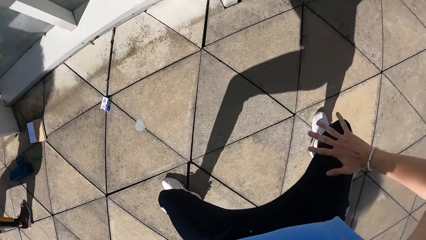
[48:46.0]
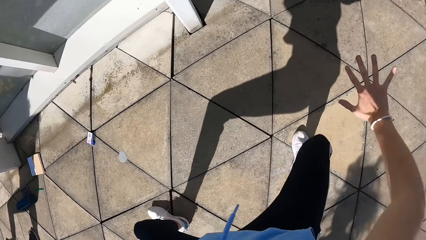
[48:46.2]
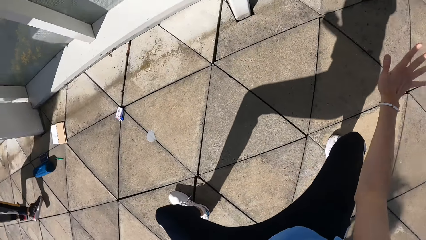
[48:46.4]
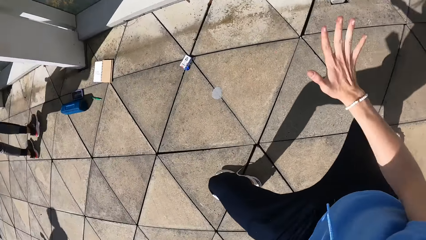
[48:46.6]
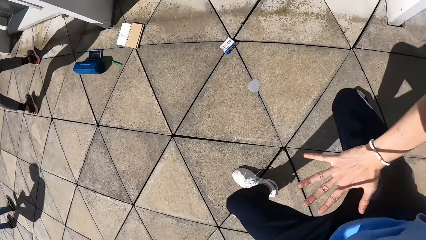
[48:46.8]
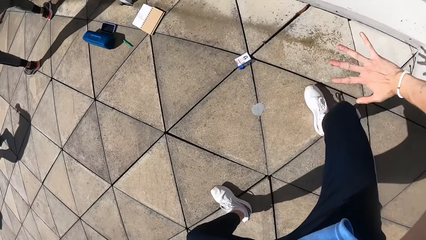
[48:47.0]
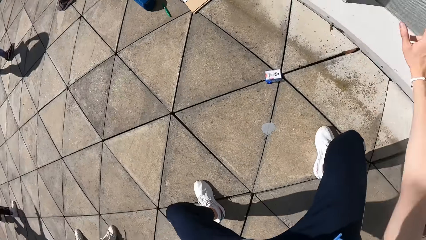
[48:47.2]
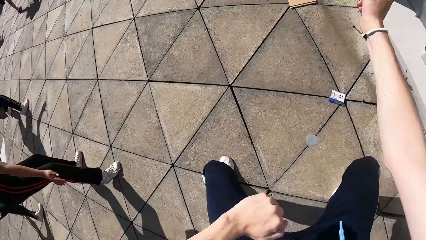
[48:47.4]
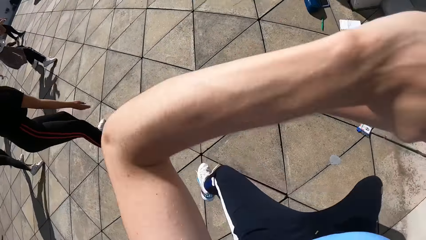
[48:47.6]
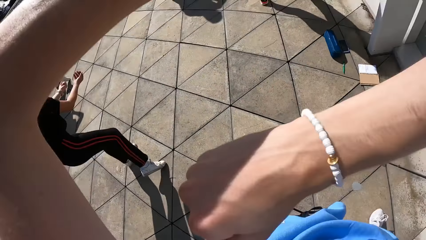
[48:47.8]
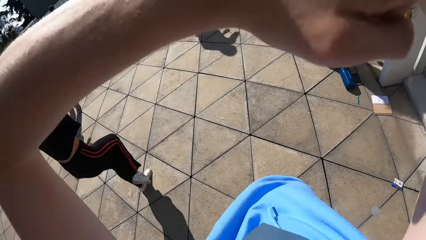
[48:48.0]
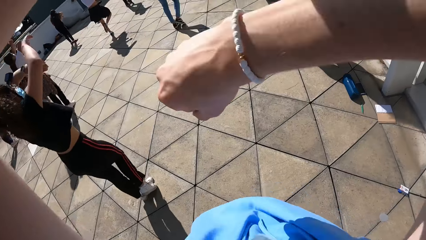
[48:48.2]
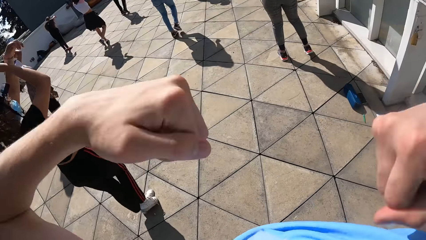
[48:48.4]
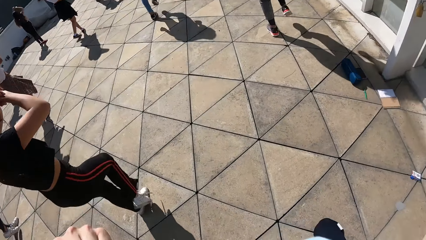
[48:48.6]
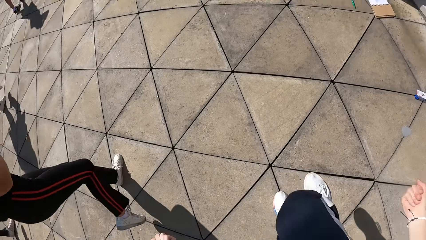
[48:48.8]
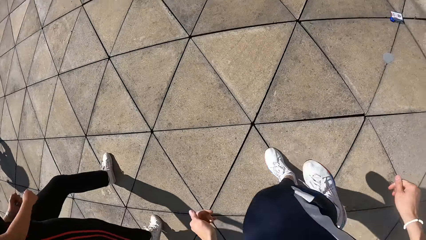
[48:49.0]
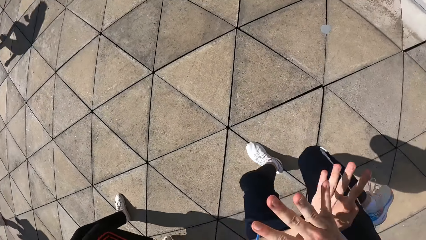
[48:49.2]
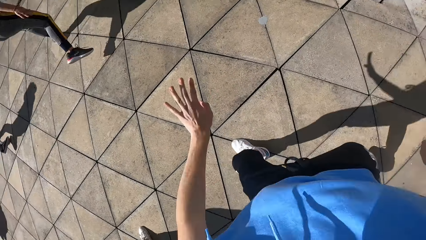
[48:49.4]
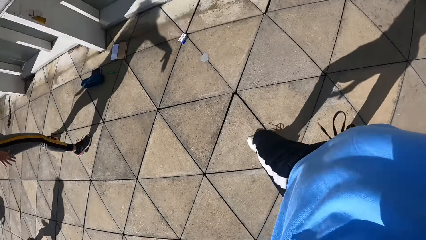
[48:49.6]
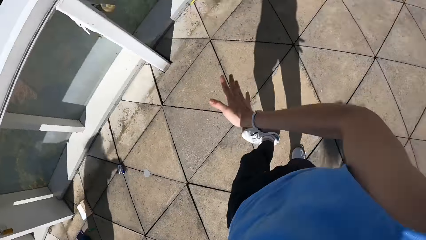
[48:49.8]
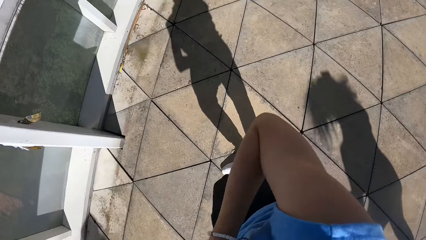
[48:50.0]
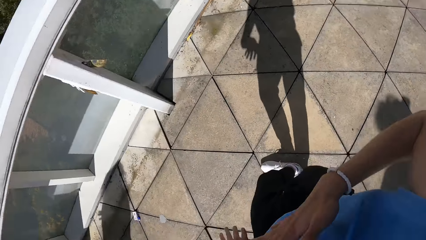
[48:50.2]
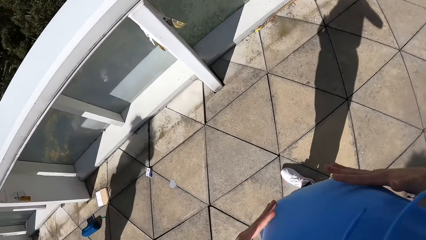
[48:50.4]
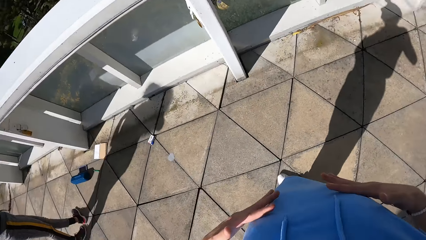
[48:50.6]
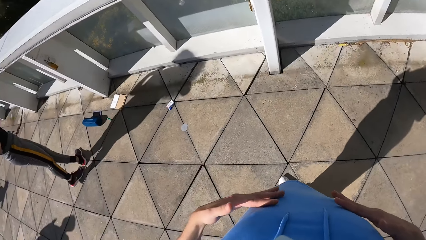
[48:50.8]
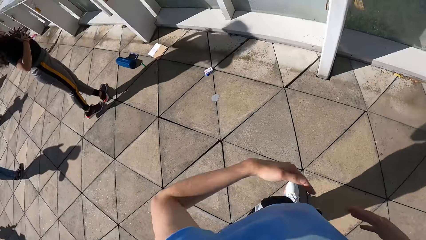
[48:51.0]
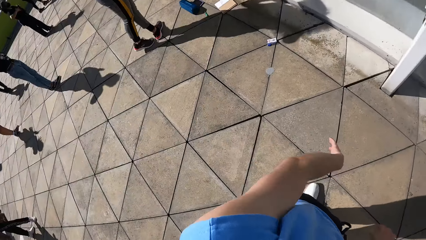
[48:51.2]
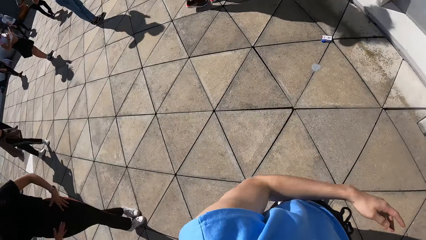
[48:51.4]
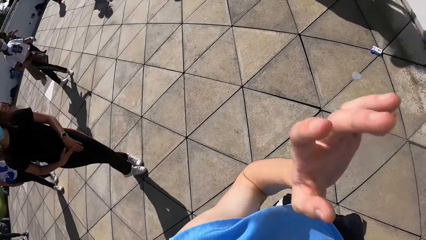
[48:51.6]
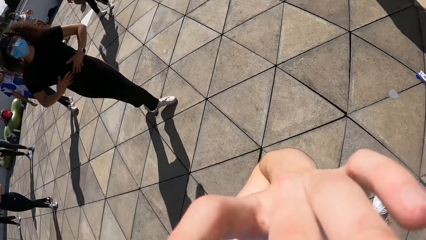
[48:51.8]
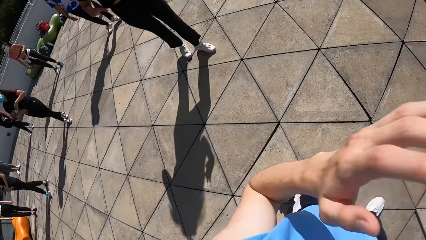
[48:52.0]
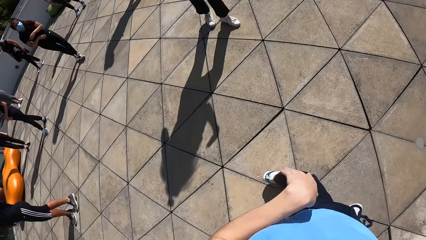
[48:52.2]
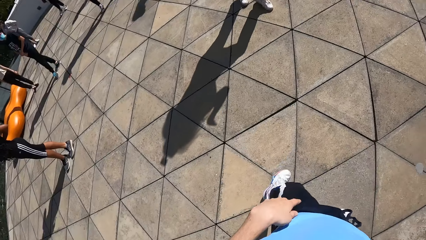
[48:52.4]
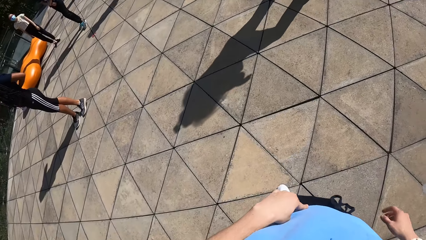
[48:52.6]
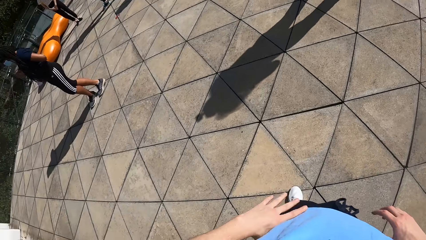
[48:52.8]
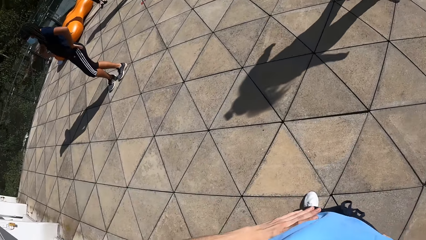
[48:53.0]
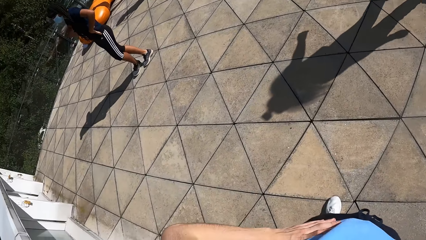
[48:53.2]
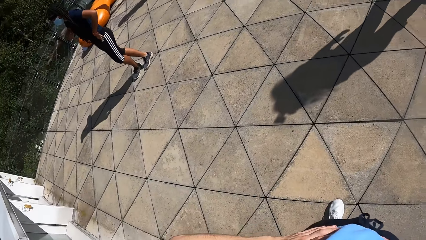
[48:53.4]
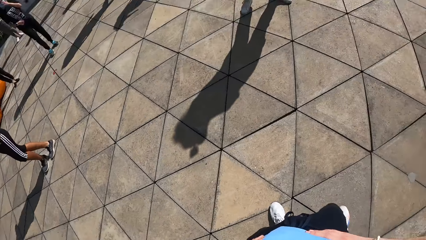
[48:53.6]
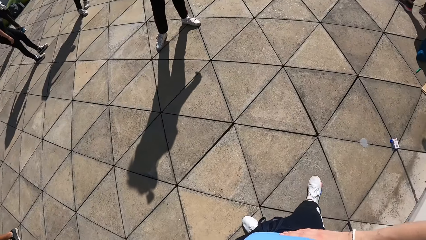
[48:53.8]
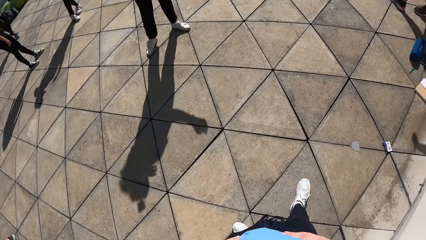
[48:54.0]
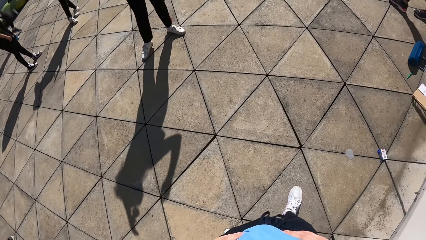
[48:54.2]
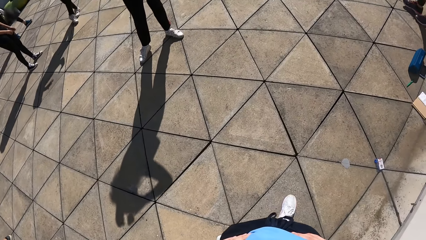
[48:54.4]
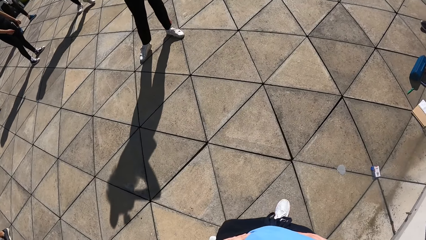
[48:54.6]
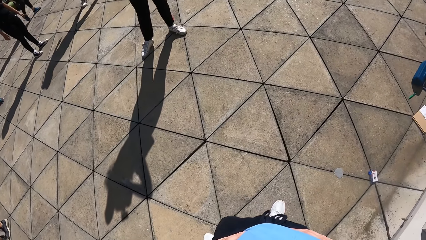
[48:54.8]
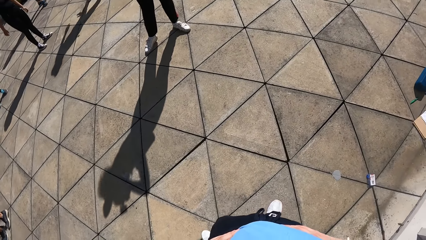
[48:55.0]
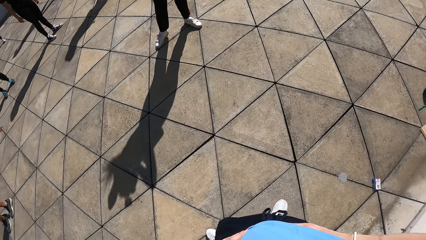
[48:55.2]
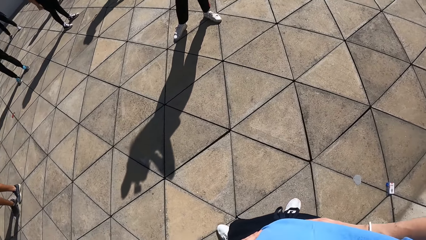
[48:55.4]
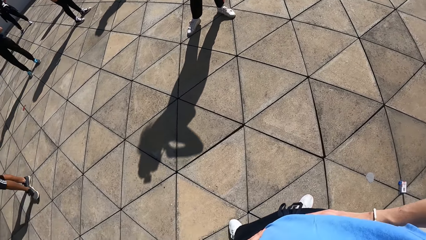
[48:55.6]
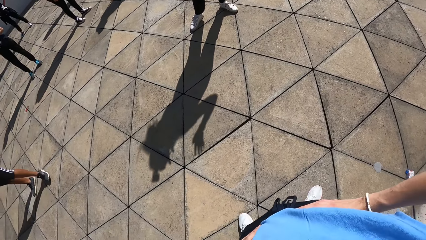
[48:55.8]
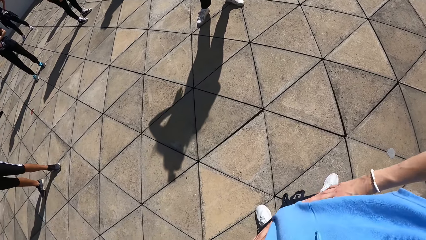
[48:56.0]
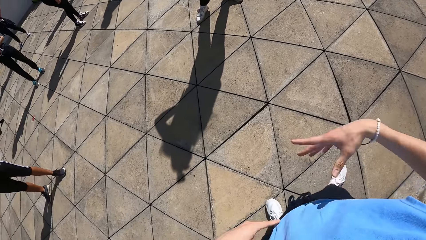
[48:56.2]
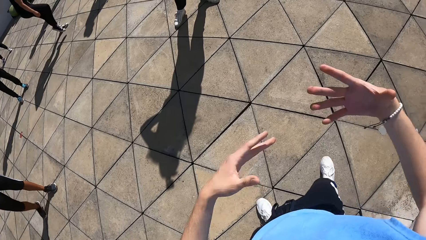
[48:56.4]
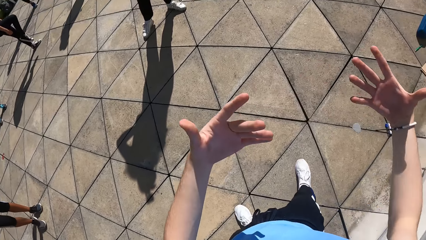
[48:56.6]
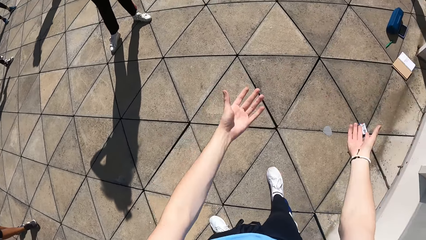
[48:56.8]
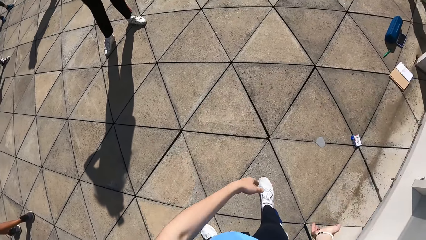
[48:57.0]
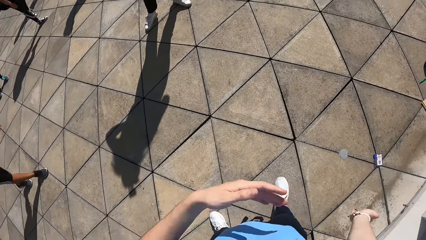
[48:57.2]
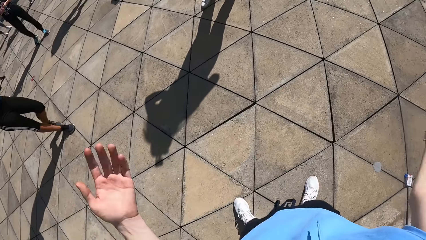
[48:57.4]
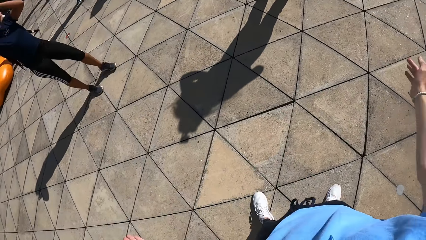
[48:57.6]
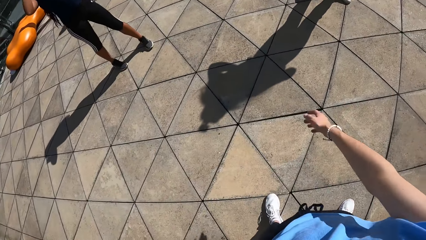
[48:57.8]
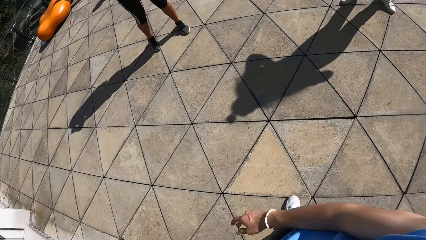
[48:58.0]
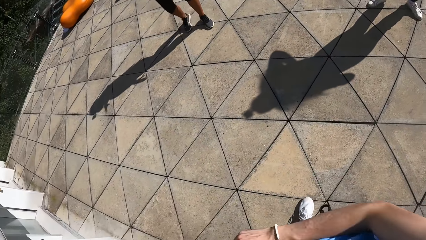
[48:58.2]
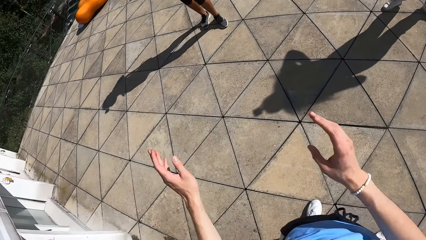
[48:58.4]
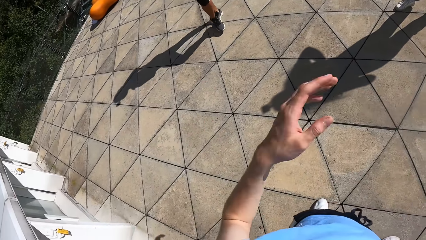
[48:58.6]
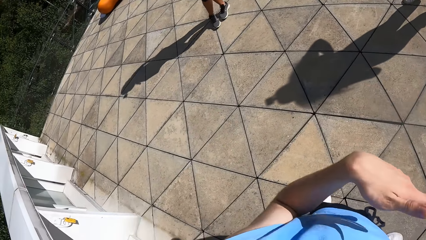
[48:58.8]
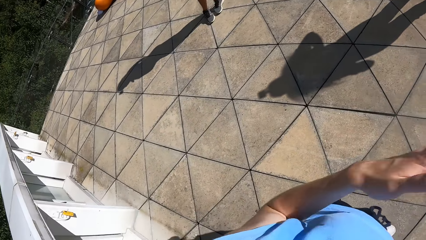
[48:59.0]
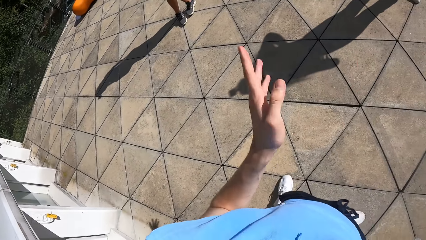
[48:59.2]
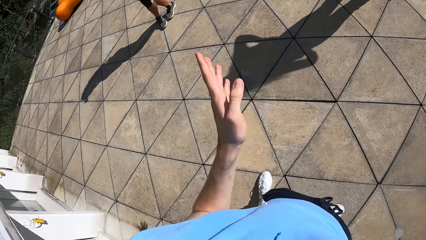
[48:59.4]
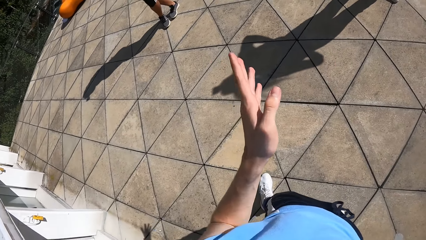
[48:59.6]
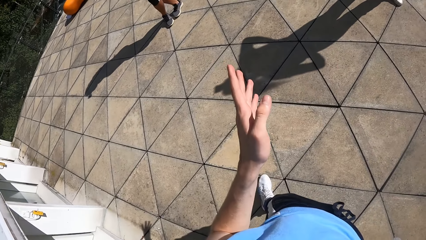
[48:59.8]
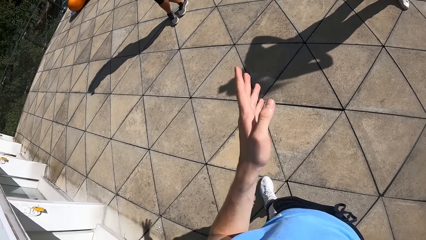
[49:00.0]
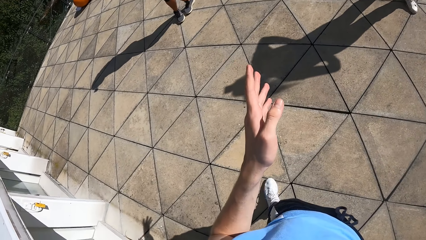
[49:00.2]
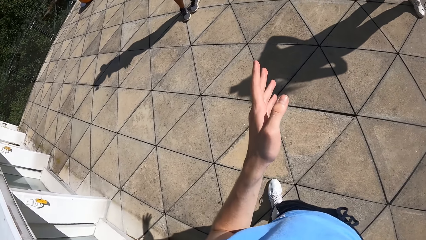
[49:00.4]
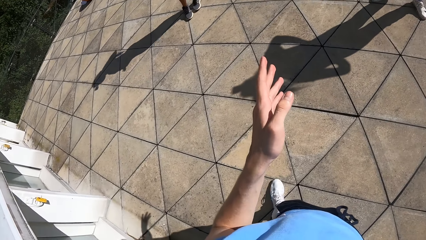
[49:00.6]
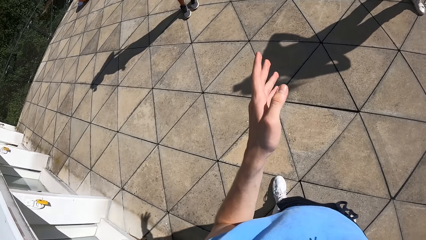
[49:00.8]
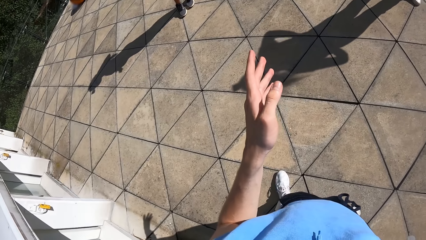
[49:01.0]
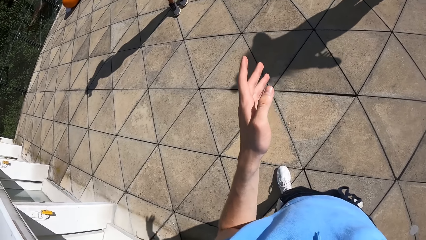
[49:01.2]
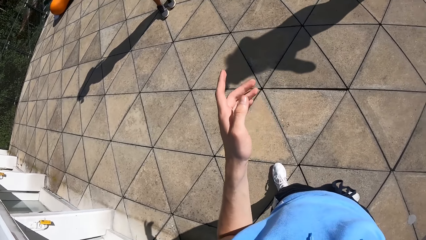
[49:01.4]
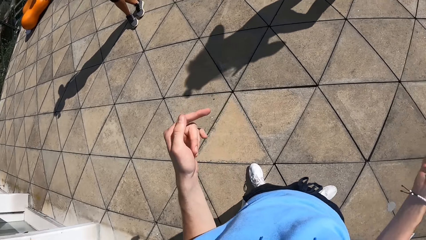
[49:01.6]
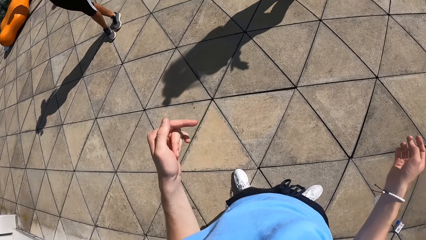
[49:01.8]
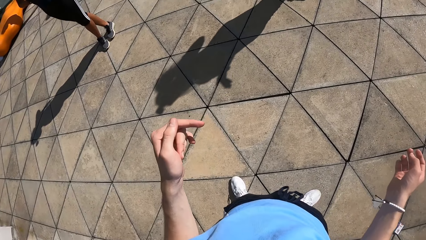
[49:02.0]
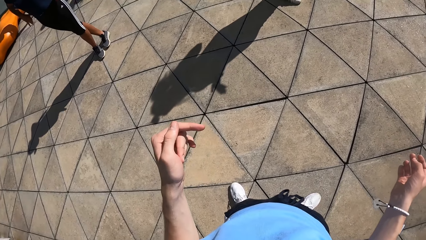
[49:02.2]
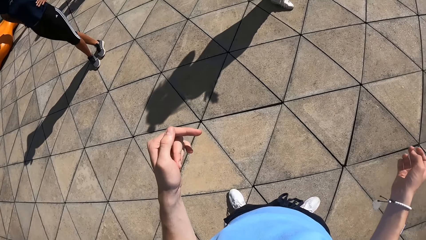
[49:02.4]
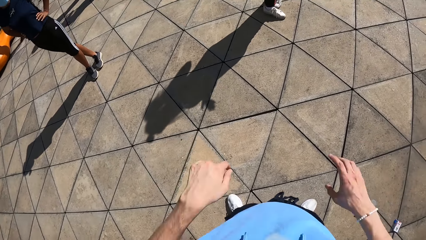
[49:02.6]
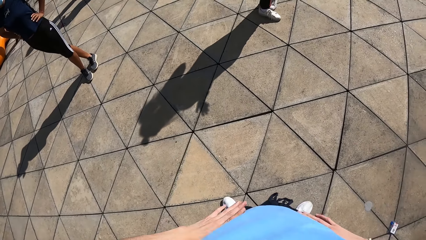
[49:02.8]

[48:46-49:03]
The camera wearer swings the hands. He looks around and touches the ribs. He touches the camera with the left hand. He places both hands on his waist. He holds the waist with the left hand. He looks around. He holds the waist with both hands. He removes both hands from his waist. He lifts both hands and drops the hands. He swings the right hand. He swings both hands. He looks at the left hand.
